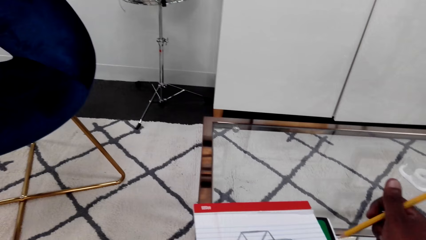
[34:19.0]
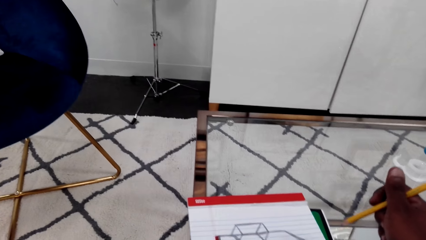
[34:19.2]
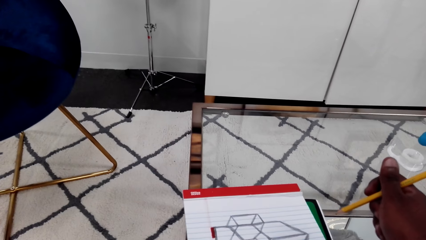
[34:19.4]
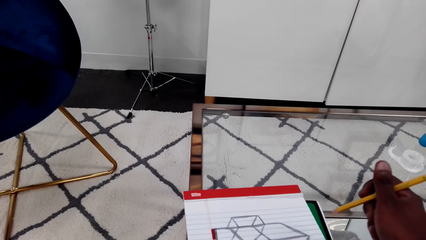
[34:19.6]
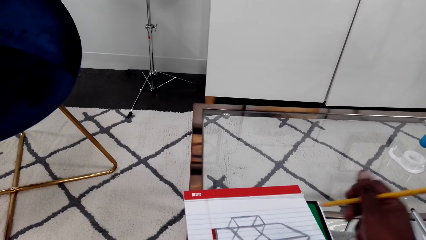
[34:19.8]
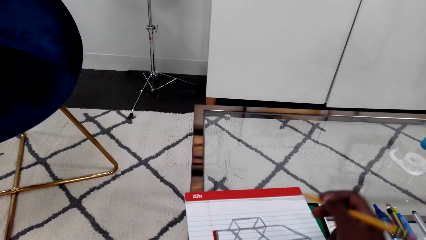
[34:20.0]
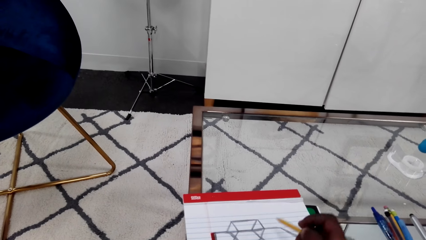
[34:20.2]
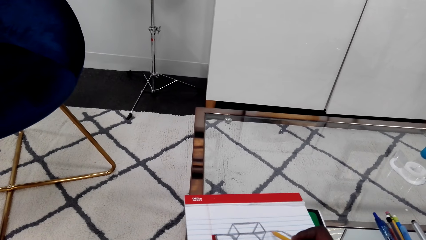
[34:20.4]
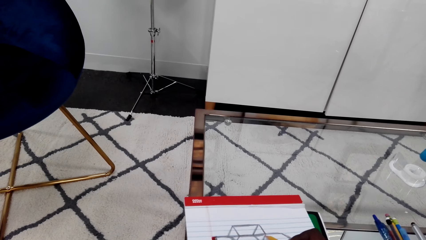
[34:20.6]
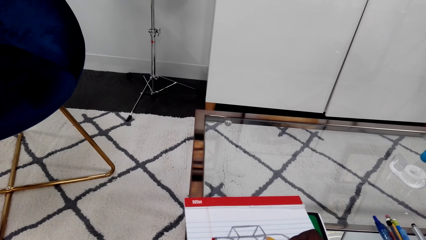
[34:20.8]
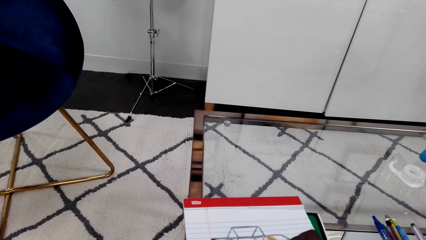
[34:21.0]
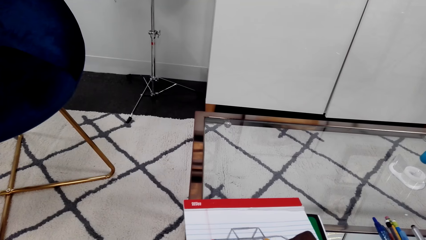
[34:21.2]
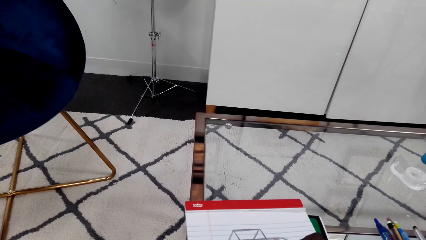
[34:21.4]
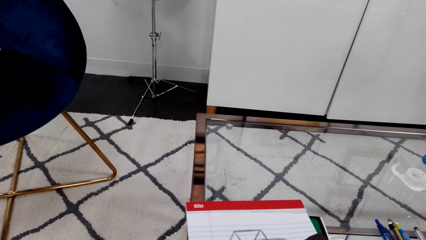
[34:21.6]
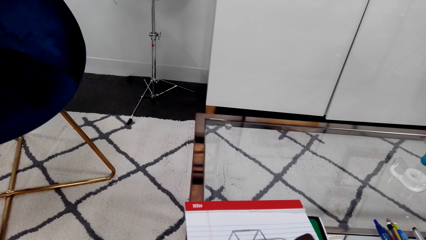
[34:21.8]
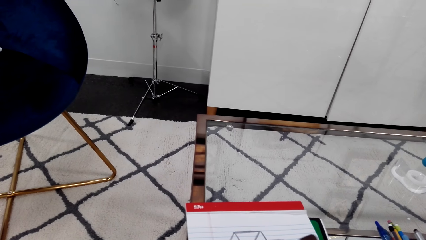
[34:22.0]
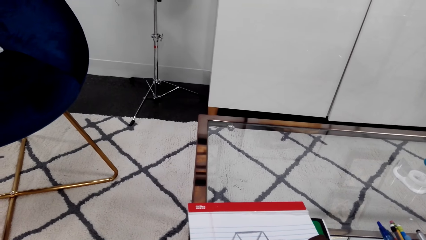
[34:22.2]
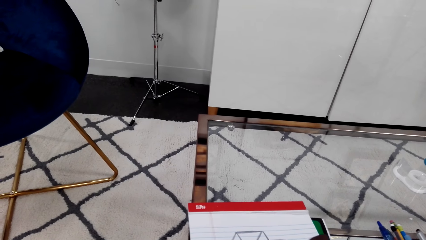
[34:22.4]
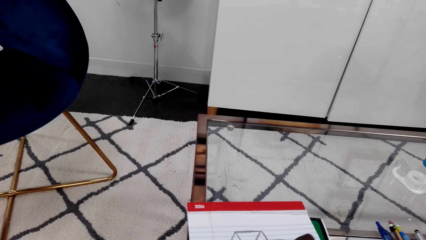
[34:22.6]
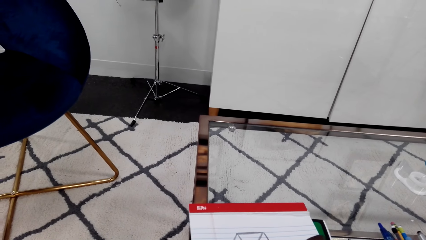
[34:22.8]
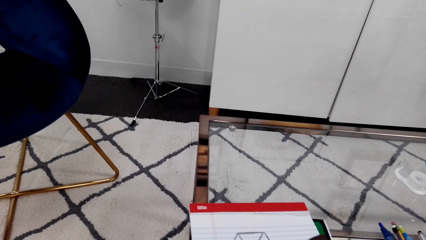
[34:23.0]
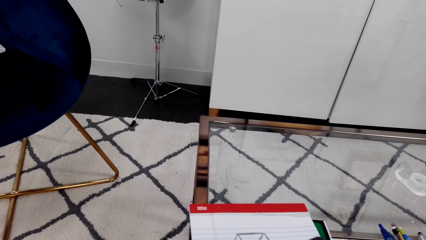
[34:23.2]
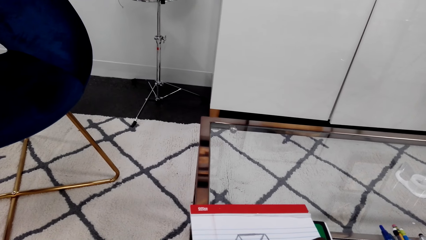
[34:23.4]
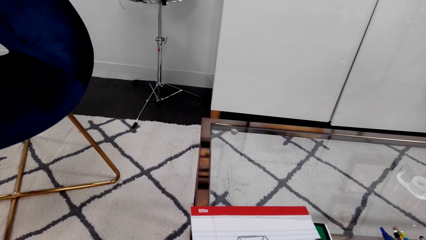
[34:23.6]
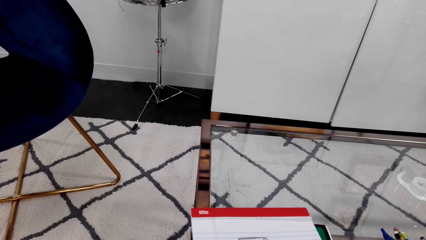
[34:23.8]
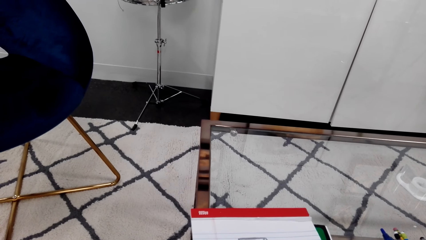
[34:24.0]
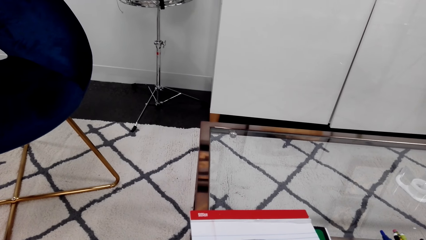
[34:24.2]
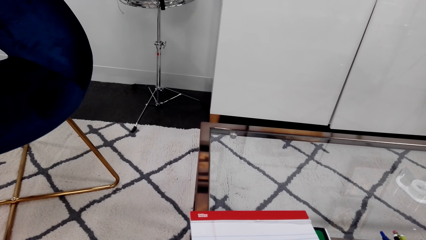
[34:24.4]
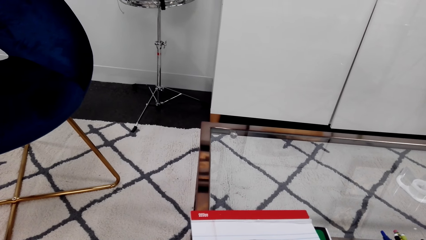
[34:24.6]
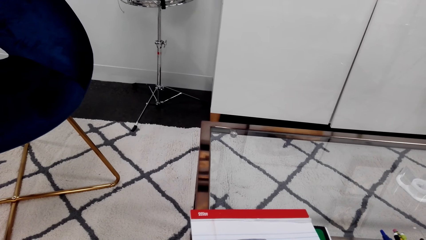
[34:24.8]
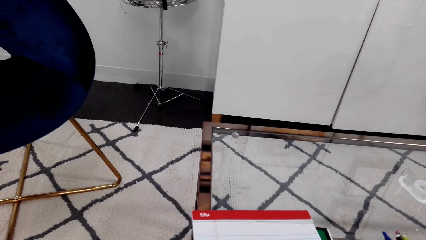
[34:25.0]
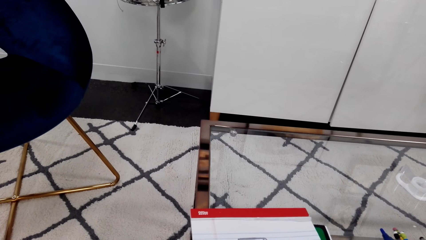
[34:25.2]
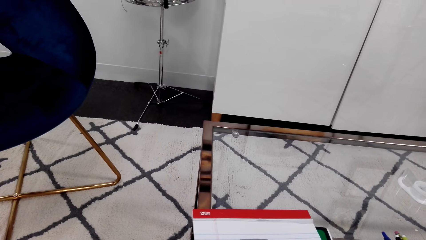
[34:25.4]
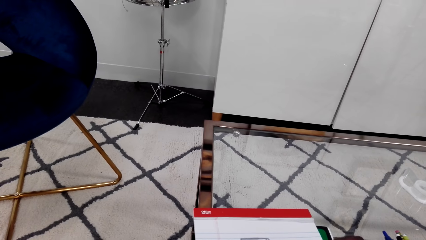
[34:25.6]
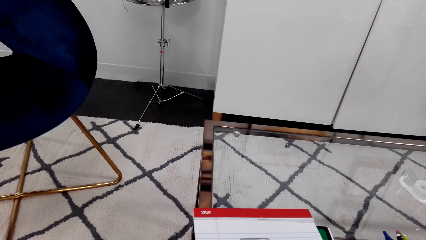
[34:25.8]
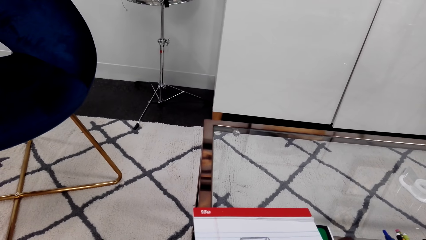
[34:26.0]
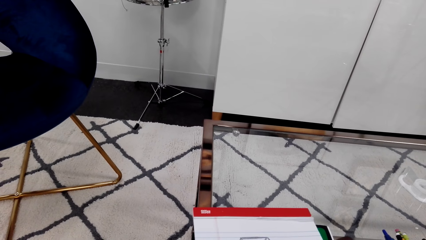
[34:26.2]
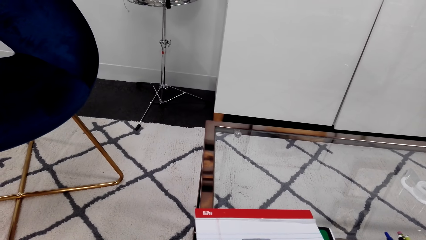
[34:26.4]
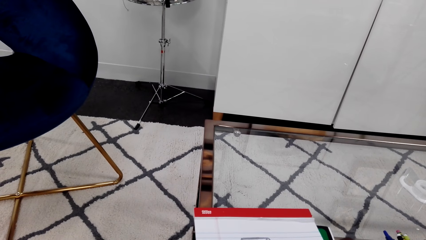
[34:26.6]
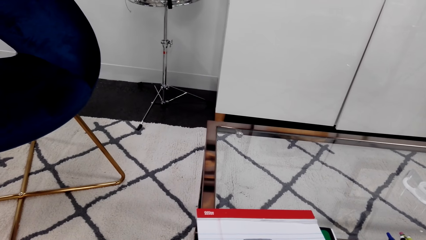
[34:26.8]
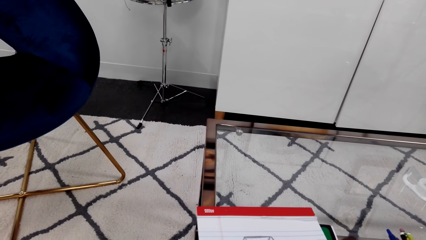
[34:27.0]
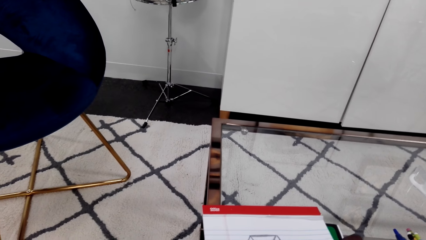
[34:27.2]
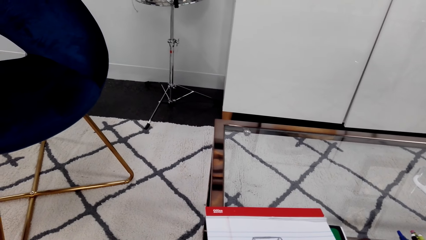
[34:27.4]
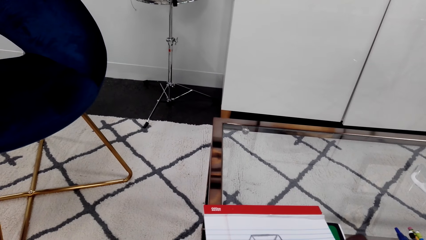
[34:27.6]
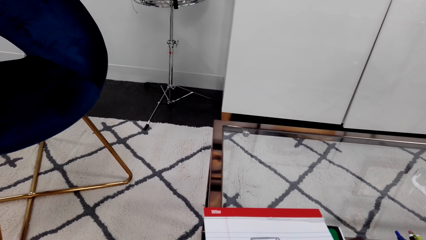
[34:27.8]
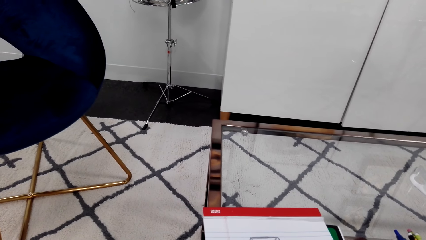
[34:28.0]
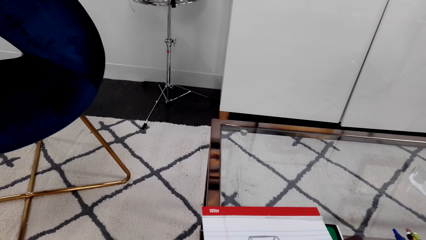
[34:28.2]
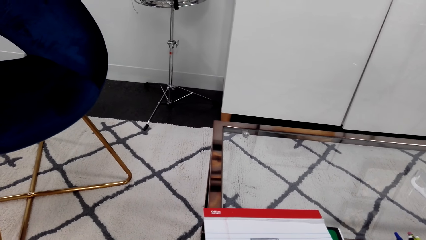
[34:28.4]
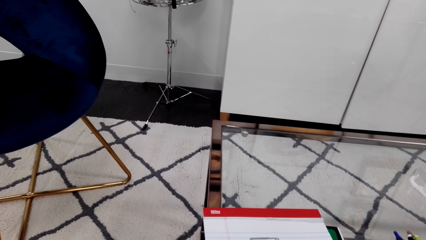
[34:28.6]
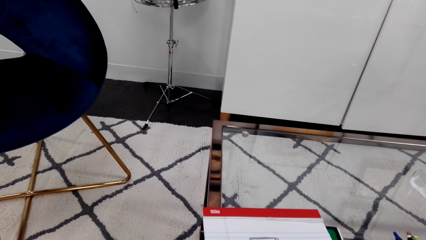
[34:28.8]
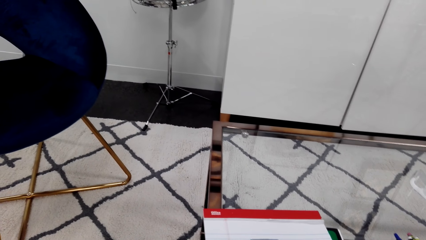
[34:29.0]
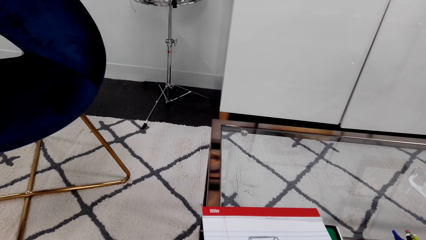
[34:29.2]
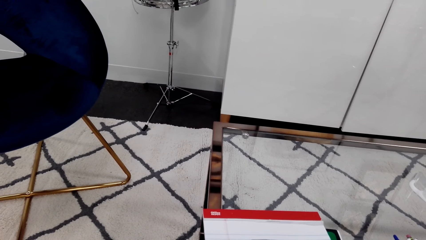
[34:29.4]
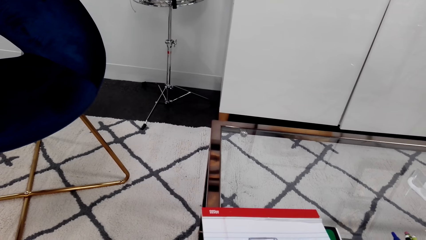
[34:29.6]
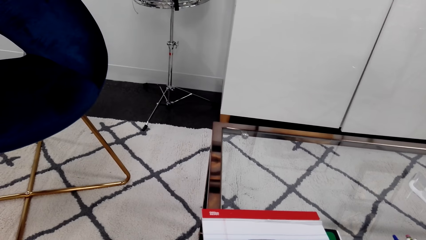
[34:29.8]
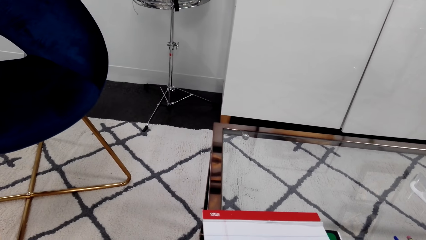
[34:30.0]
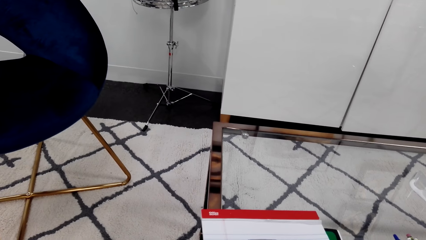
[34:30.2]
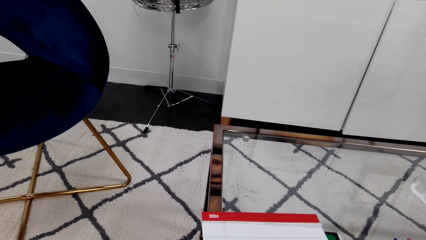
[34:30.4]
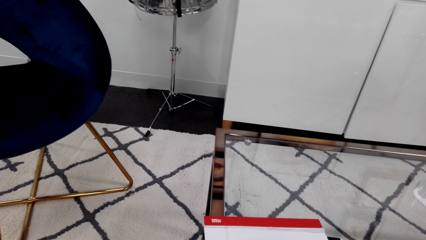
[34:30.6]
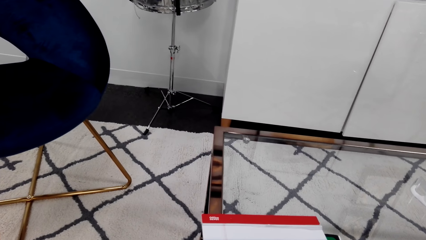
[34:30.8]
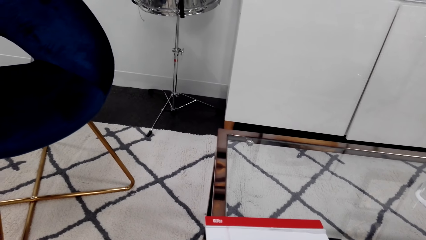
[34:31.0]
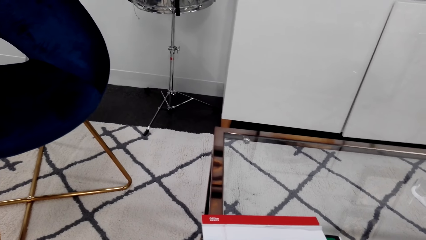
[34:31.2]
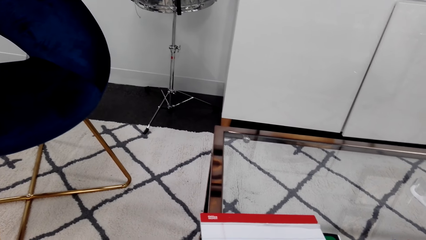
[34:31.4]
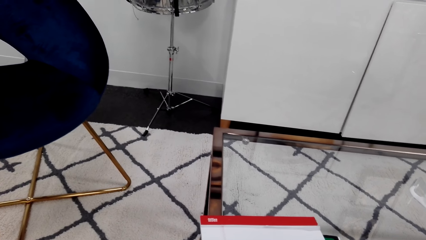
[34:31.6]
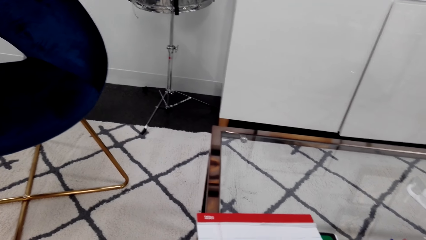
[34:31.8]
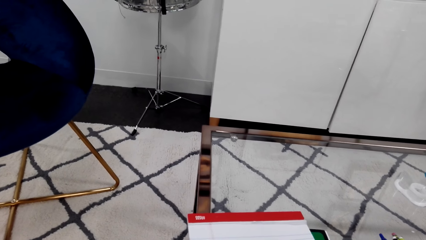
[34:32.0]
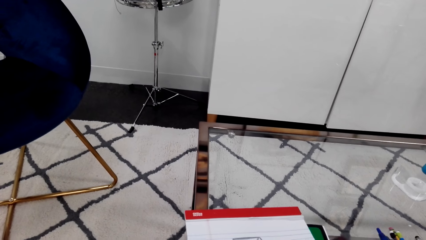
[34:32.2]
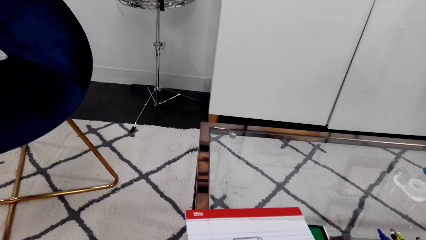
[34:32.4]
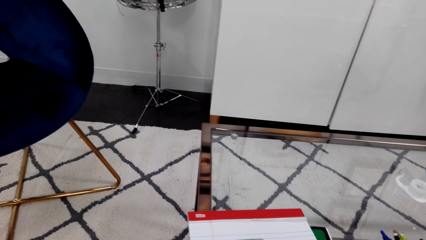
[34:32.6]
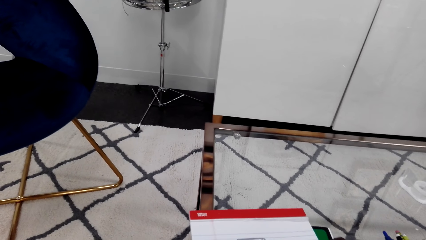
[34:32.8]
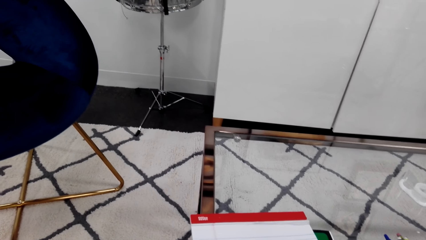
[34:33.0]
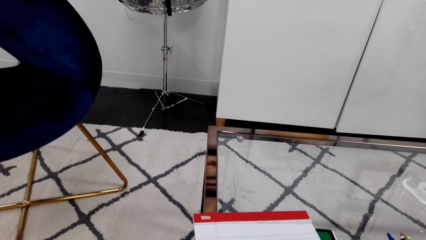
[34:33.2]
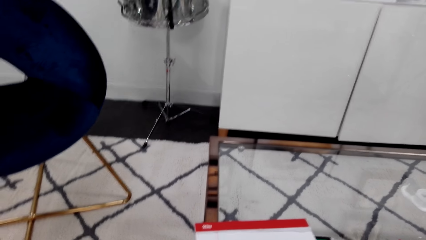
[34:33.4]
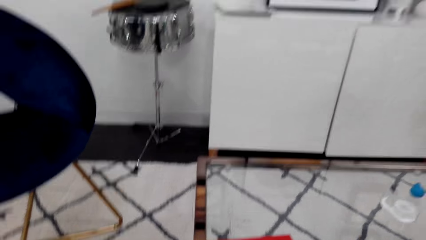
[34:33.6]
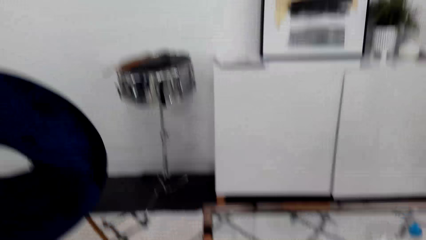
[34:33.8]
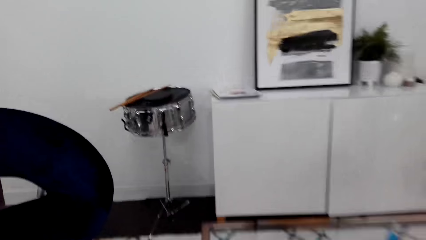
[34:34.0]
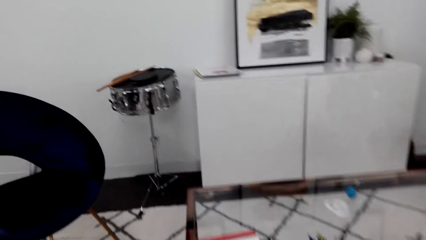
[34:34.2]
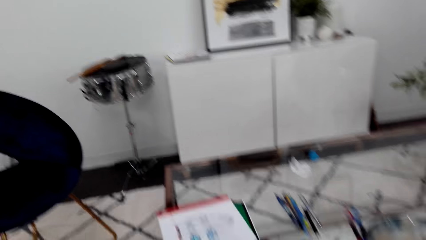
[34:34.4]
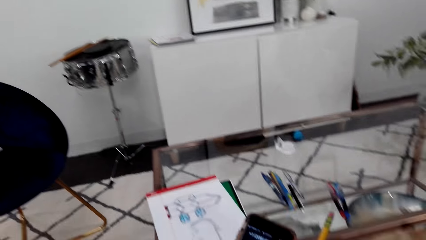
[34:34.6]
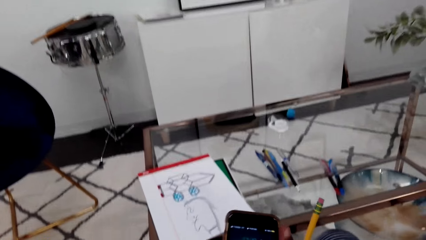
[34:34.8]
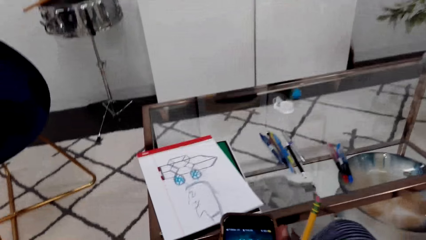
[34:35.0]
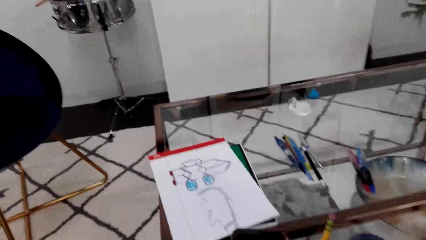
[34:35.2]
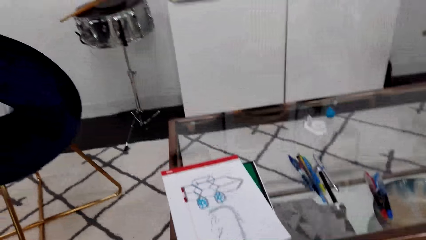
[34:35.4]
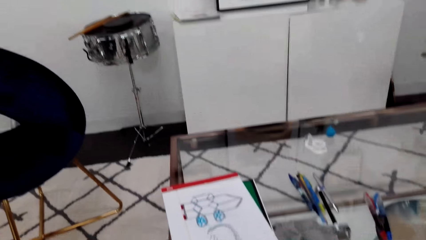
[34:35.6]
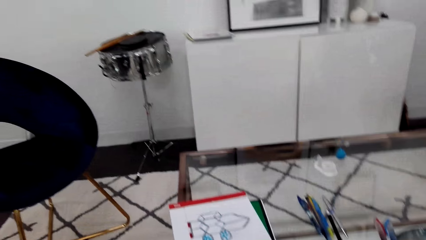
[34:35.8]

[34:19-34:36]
The camera wearer stops drawing. He draws on the book. He touches his phone. He looks at the phone.
